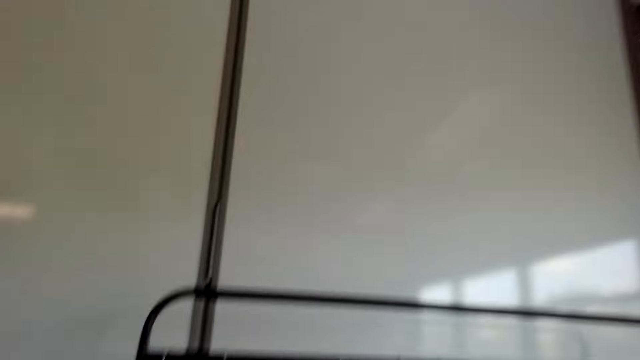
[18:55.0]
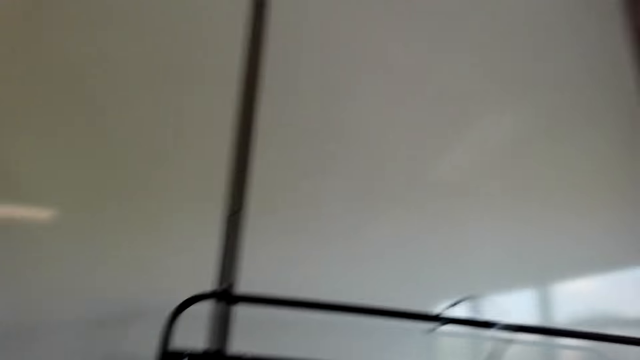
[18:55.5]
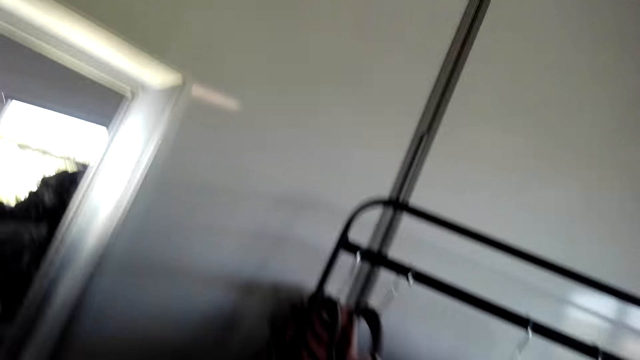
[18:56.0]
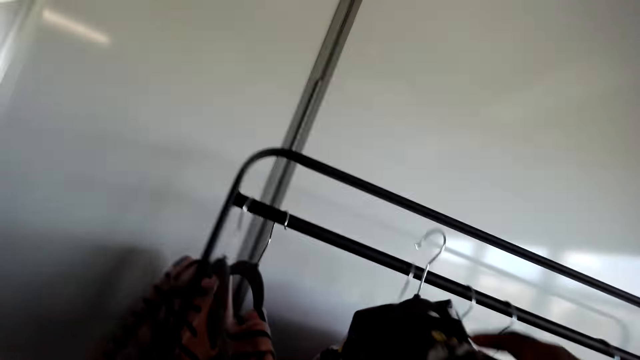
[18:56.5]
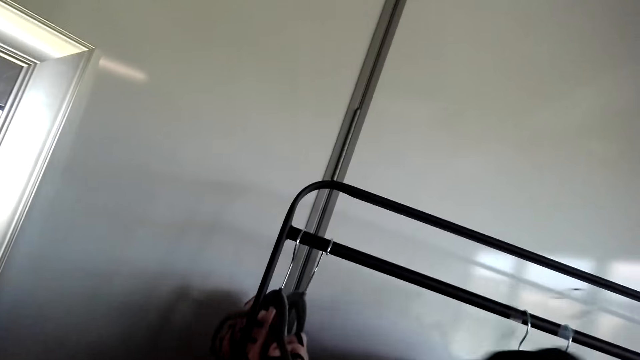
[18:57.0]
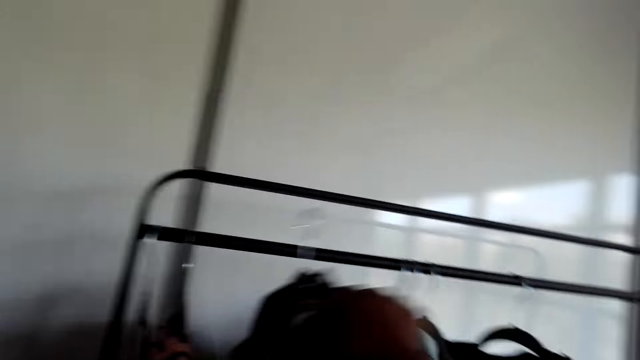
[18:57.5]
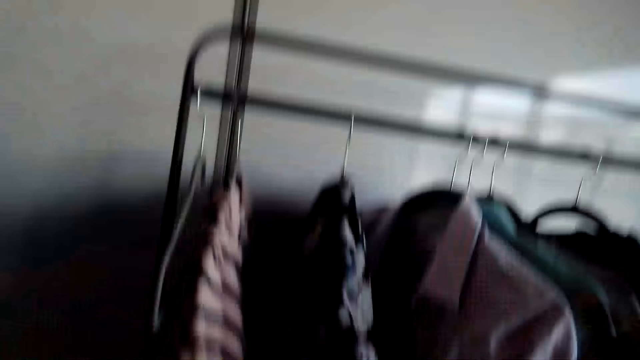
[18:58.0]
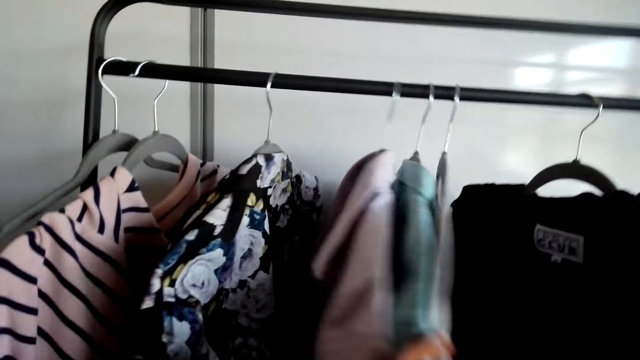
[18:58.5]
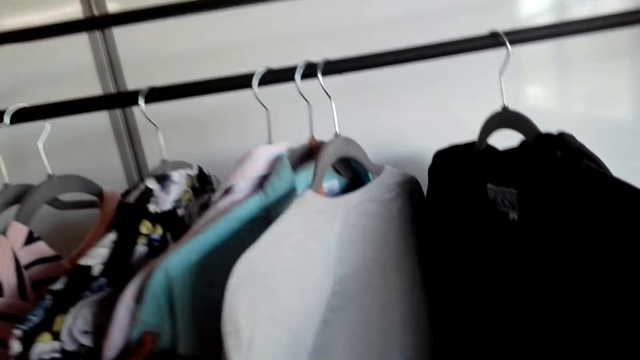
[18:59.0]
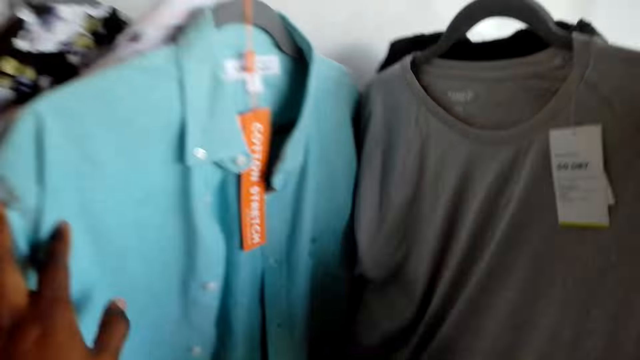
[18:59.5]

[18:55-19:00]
The camera wearer hangs the shirt. They look at the shirts on the cloth rack.

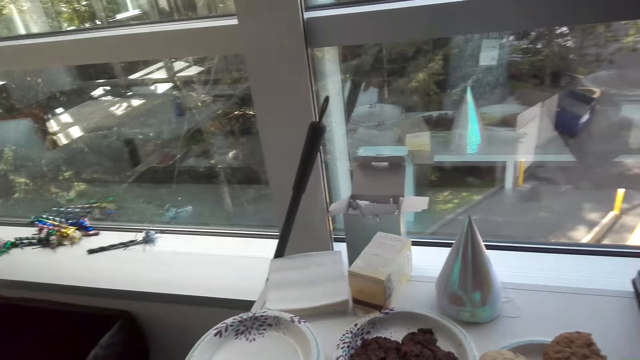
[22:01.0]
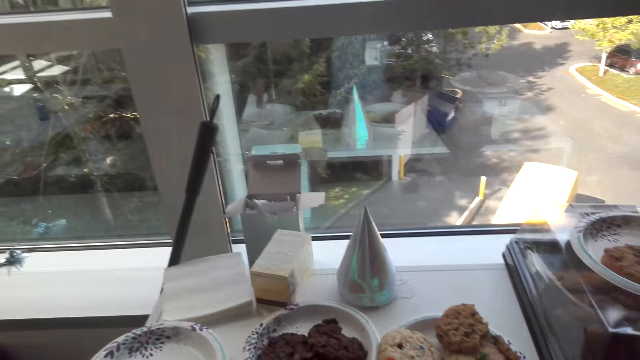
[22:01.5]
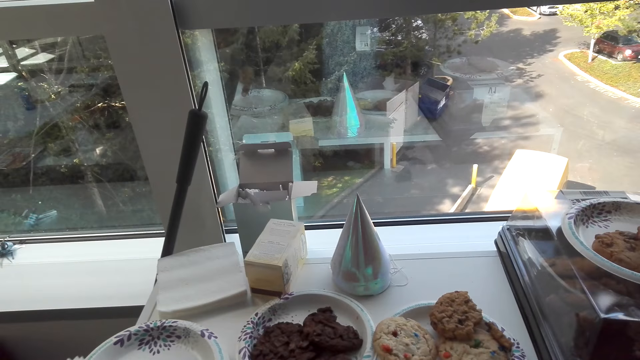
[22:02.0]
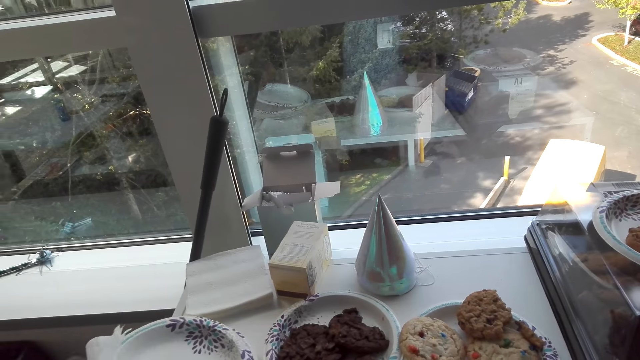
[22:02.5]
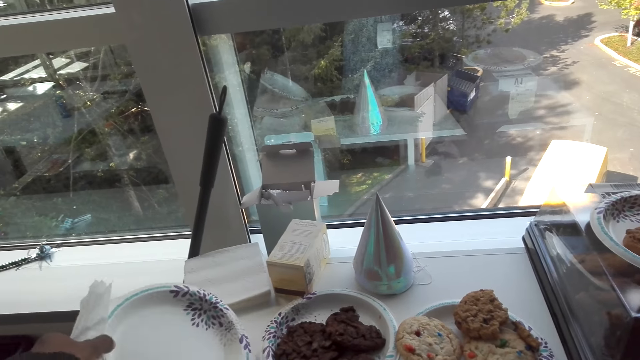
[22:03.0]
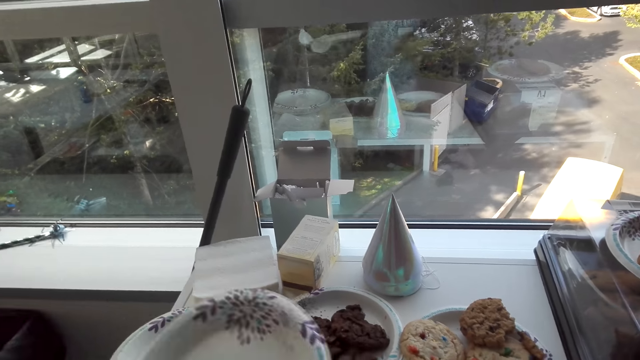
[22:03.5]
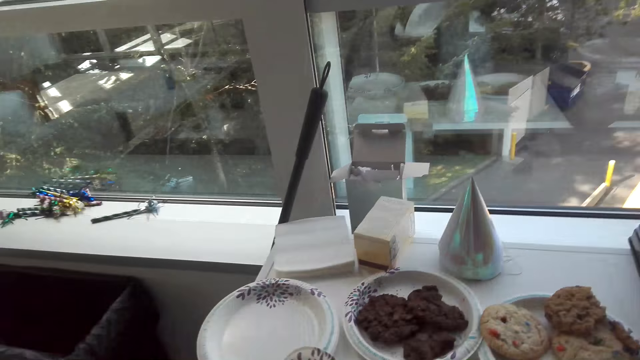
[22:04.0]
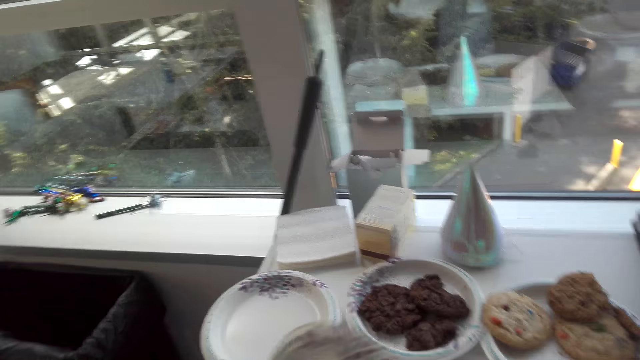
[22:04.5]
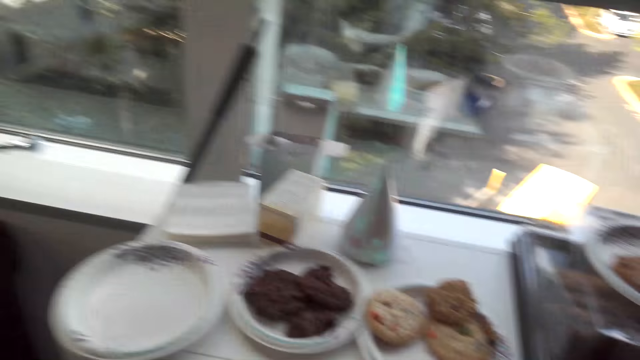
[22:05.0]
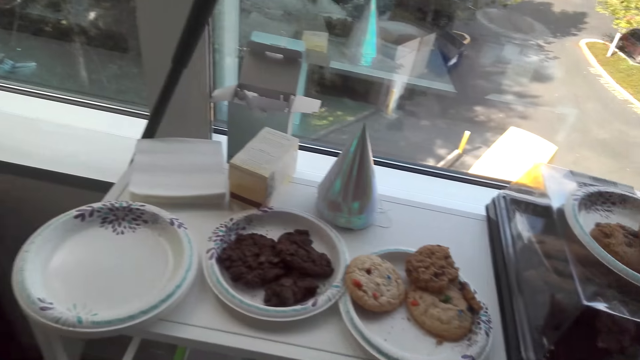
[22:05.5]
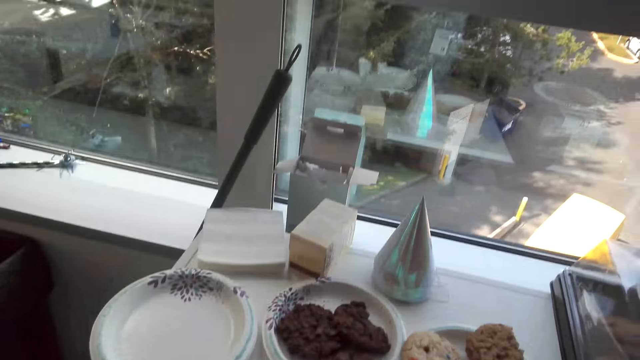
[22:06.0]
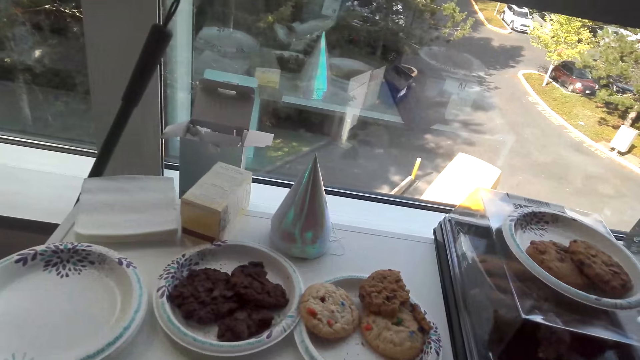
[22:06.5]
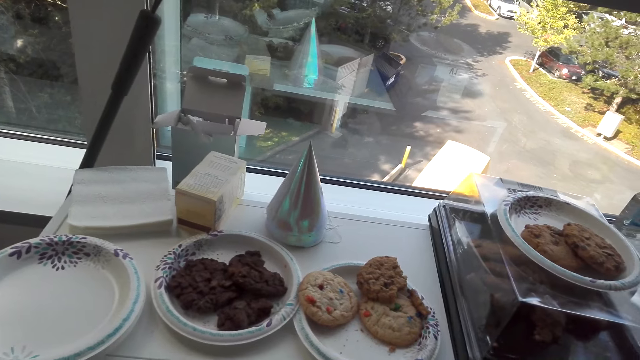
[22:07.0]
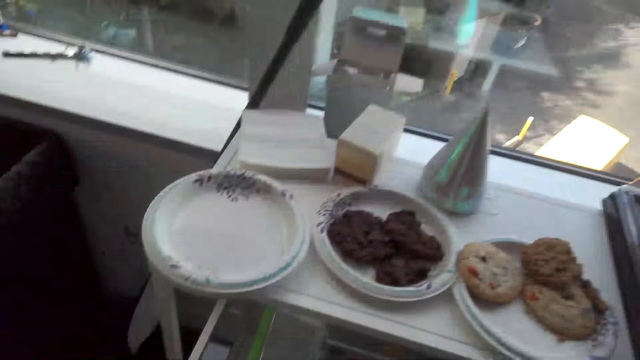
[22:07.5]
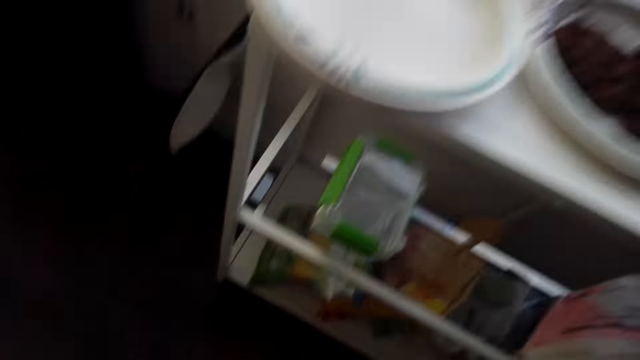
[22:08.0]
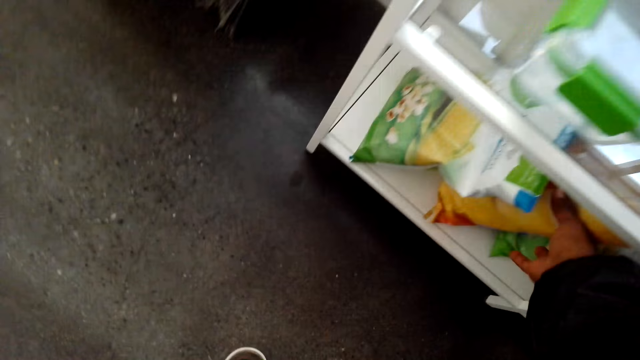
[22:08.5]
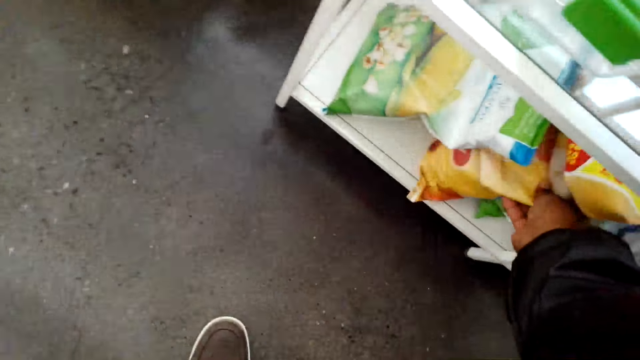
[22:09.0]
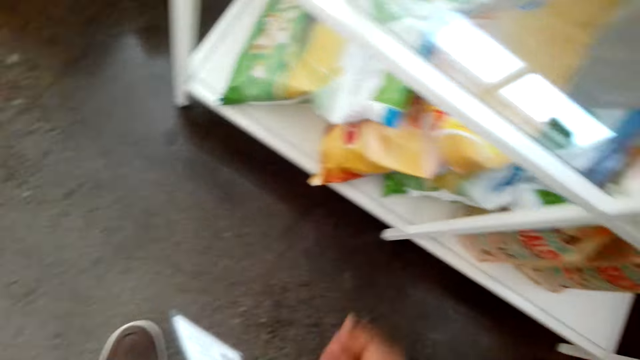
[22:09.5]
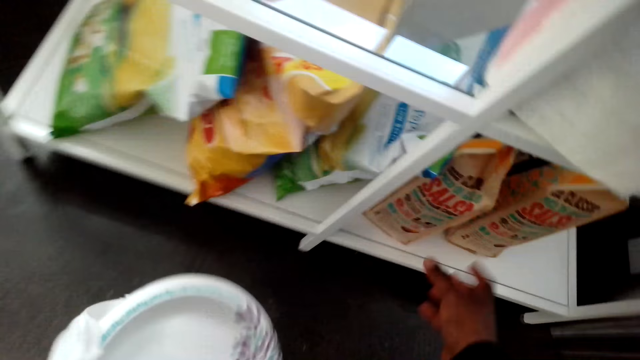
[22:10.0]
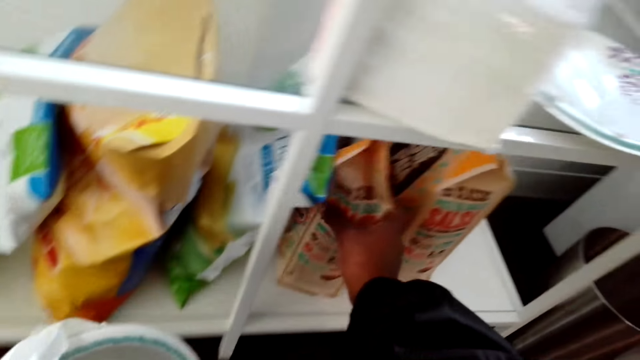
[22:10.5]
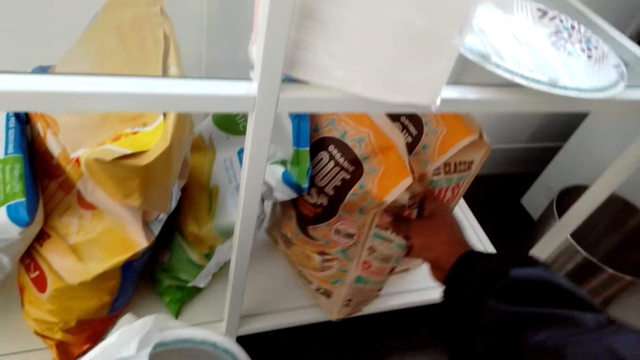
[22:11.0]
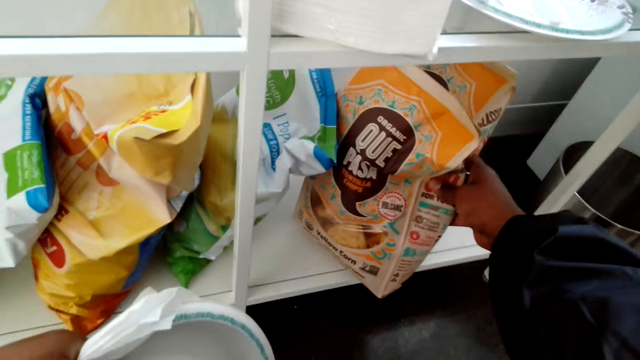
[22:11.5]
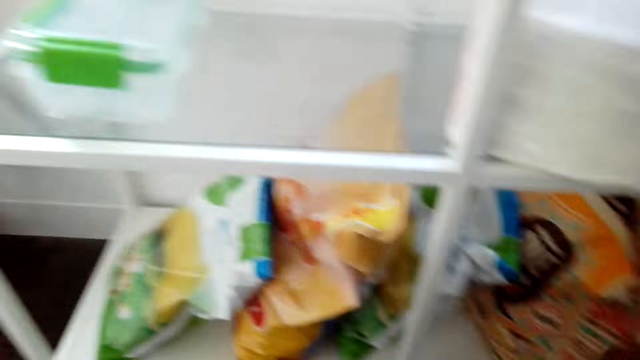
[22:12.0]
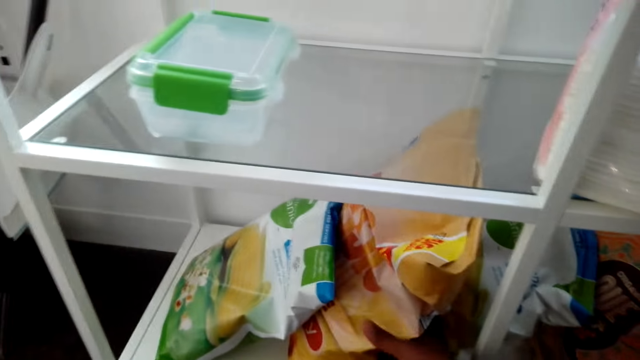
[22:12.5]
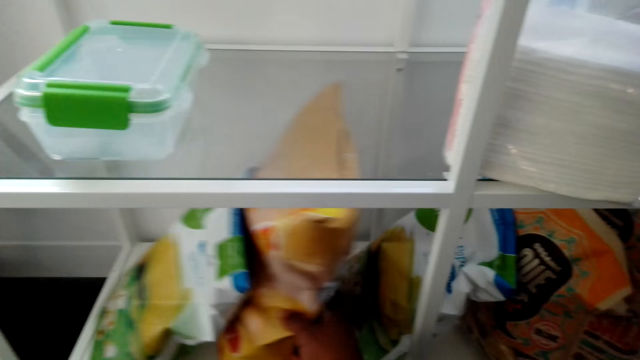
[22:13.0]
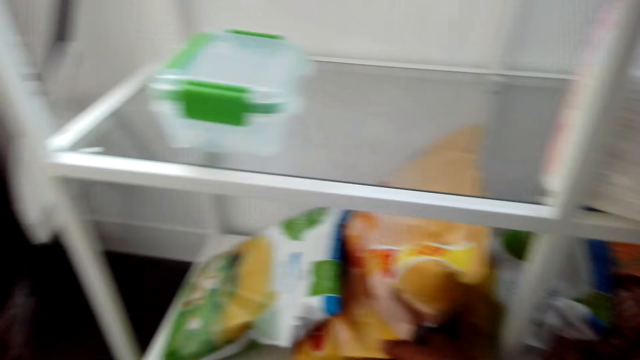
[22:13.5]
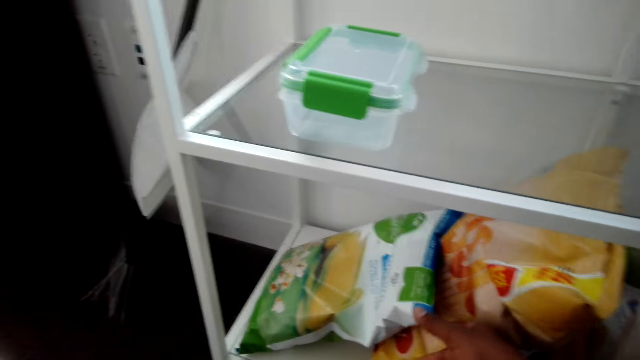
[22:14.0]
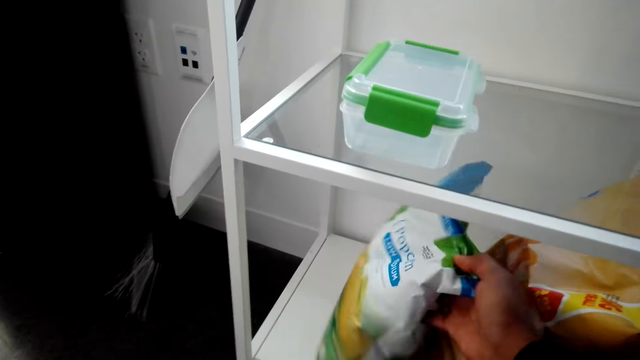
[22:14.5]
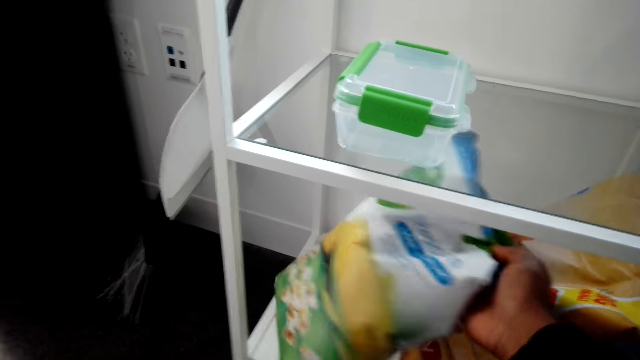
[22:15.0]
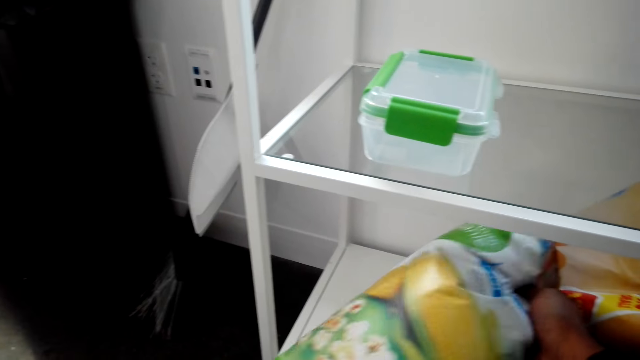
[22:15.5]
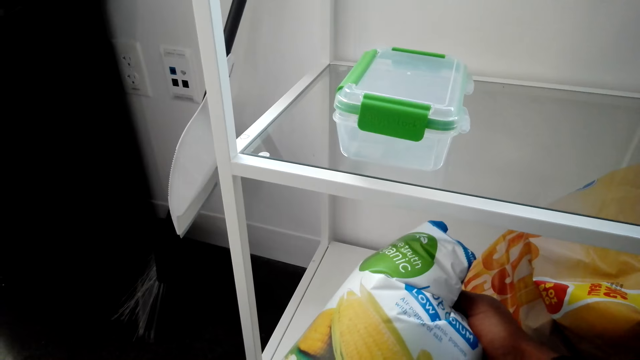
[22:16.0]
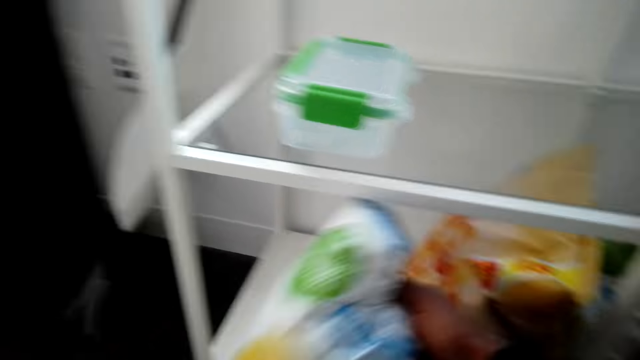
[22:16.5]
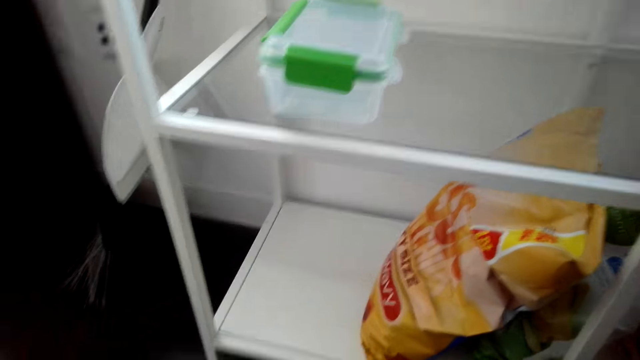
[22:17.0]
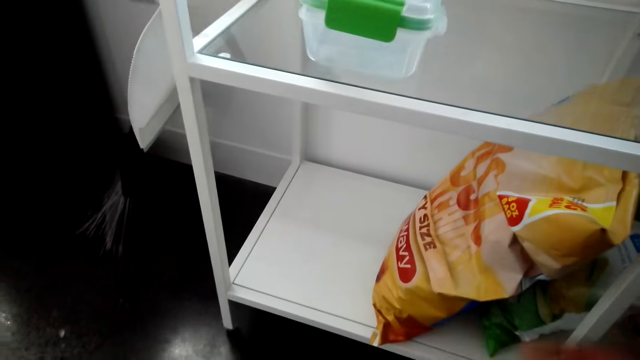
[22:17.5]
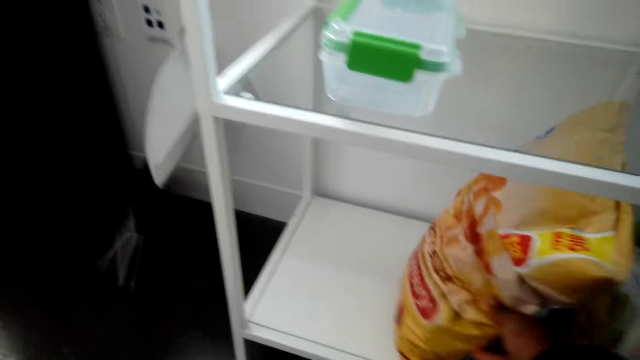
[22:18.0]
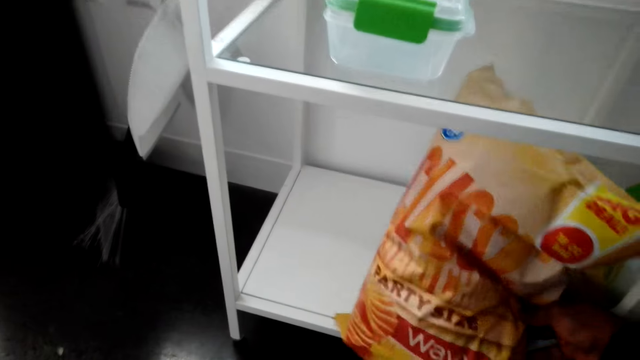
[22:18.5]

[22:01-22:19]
The camera wearer picks up the paper plates. They touch the cereals. They touch a cereal on the shelf. They touch the popcorn bag. They pick up the bag of popcorn.
